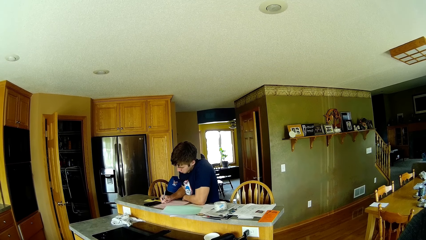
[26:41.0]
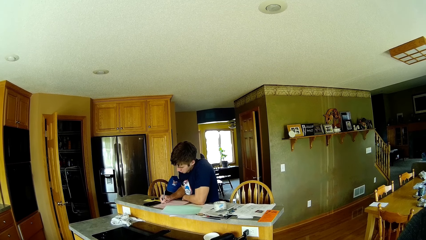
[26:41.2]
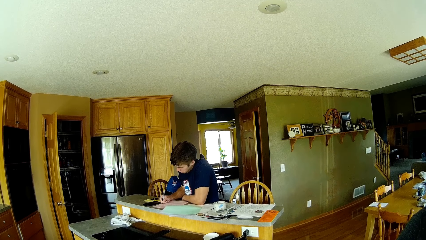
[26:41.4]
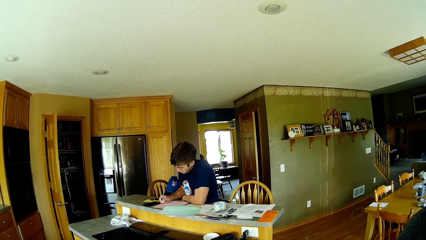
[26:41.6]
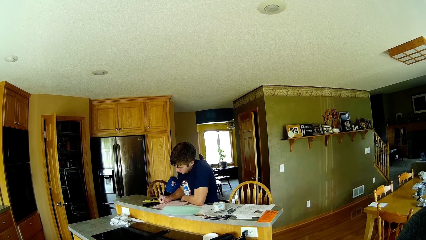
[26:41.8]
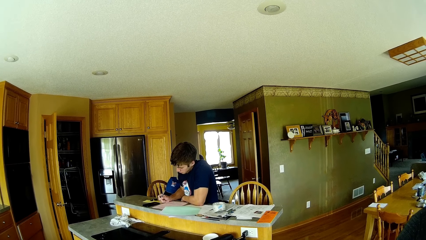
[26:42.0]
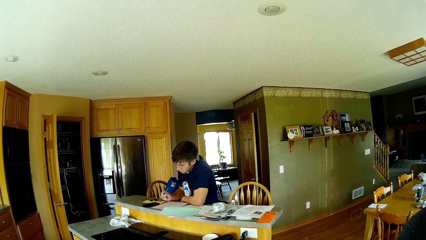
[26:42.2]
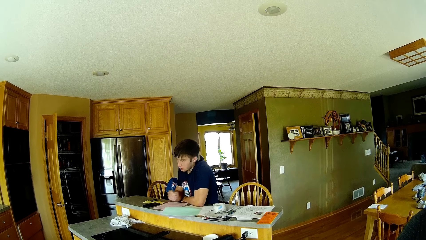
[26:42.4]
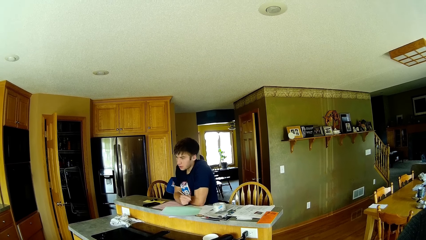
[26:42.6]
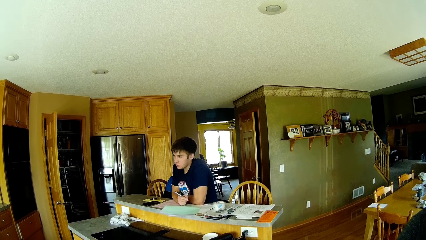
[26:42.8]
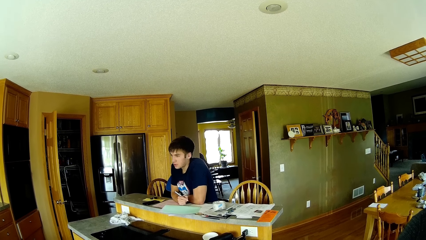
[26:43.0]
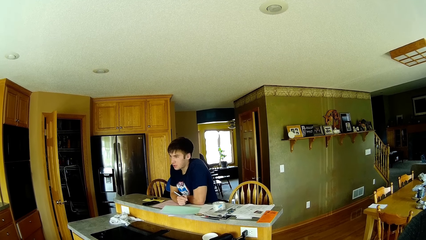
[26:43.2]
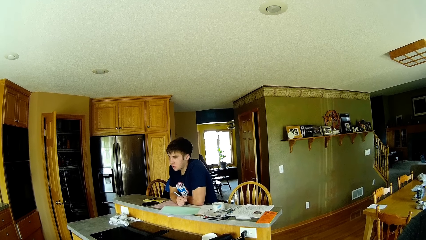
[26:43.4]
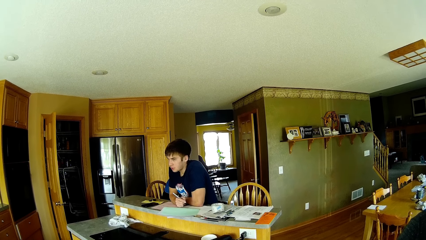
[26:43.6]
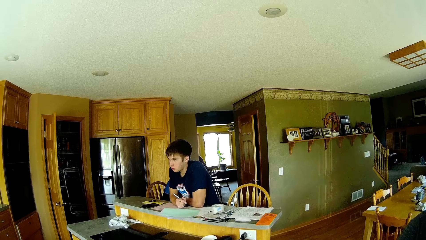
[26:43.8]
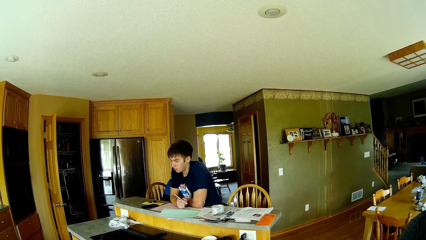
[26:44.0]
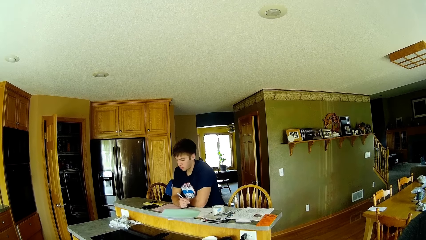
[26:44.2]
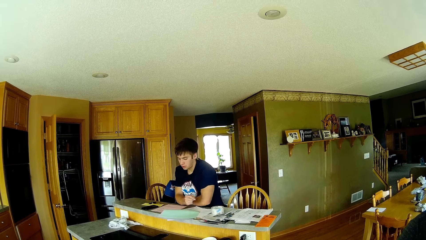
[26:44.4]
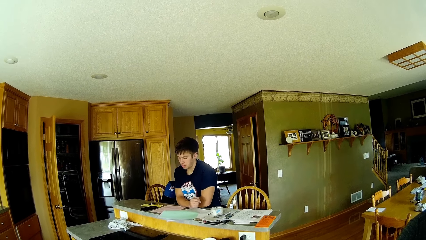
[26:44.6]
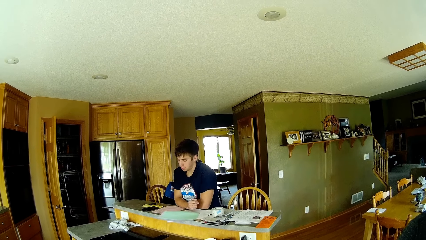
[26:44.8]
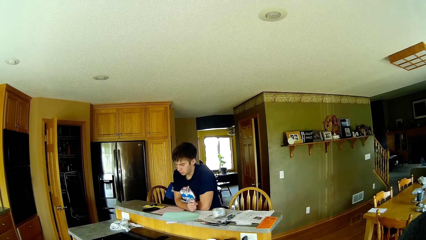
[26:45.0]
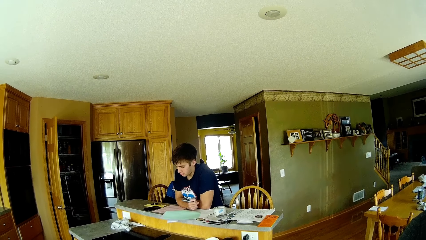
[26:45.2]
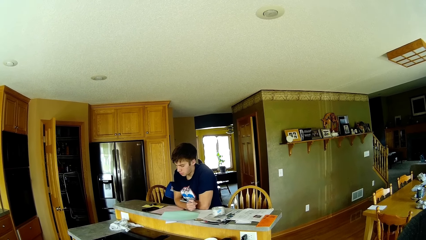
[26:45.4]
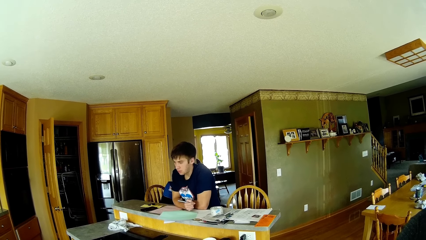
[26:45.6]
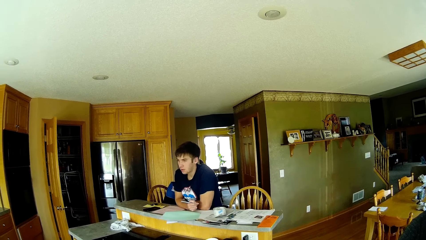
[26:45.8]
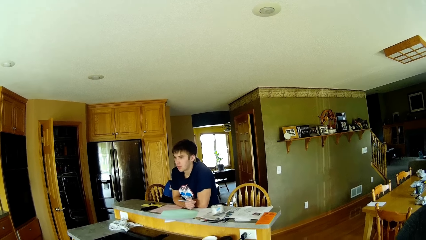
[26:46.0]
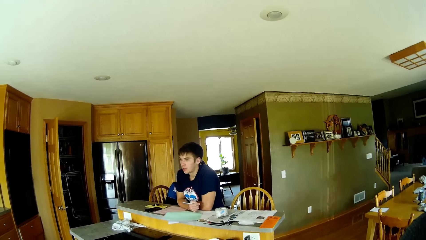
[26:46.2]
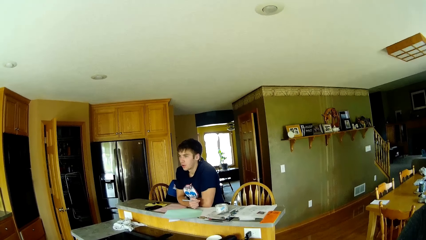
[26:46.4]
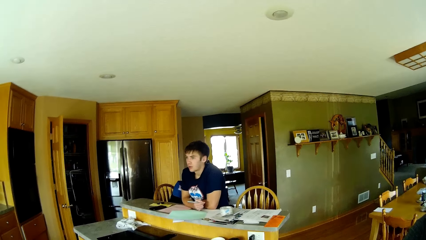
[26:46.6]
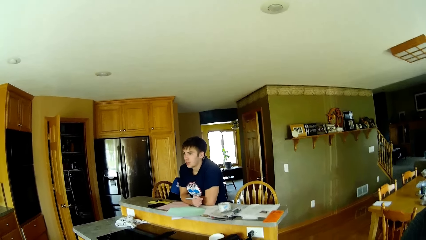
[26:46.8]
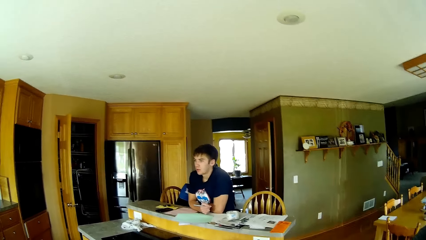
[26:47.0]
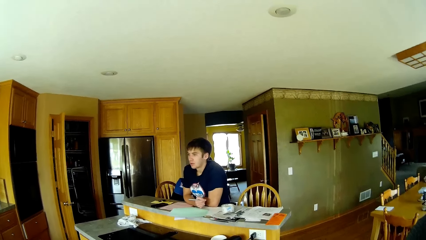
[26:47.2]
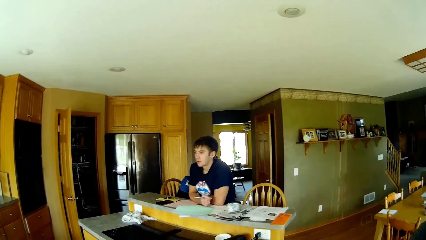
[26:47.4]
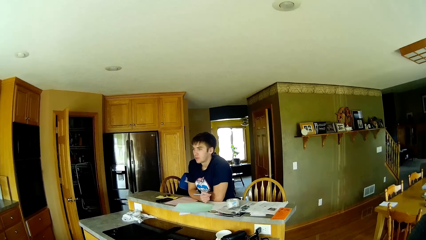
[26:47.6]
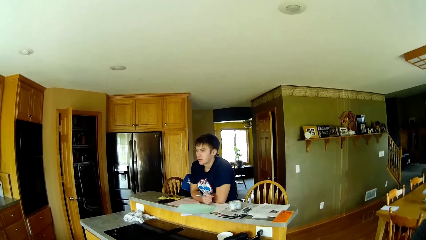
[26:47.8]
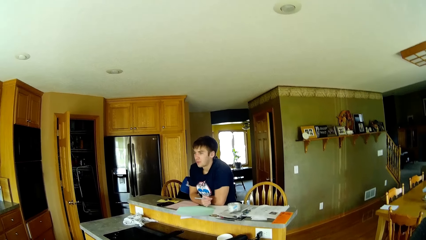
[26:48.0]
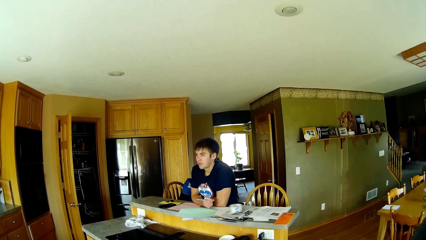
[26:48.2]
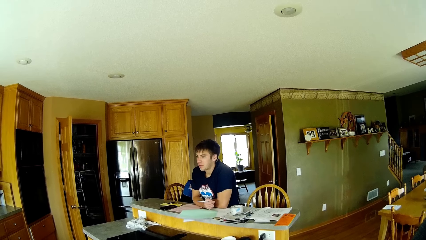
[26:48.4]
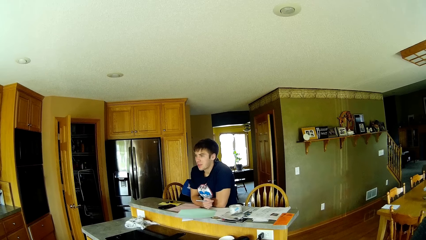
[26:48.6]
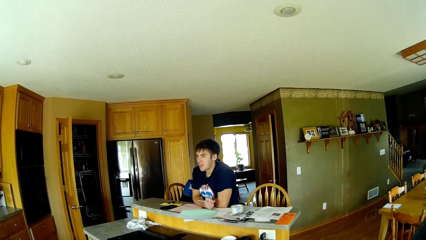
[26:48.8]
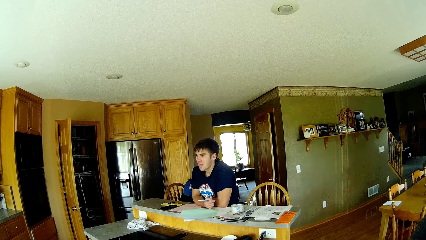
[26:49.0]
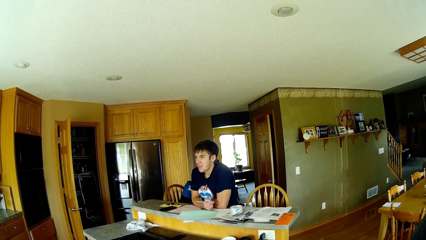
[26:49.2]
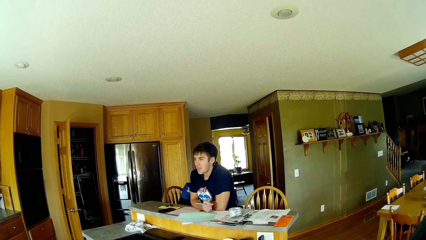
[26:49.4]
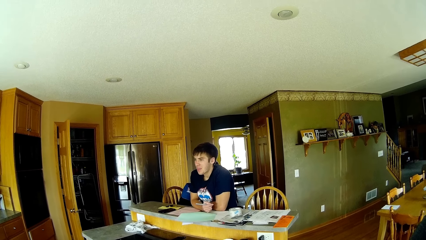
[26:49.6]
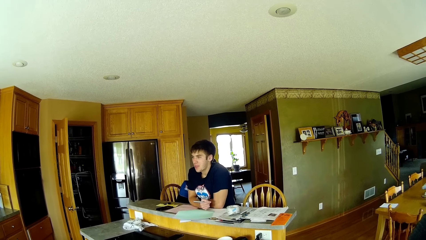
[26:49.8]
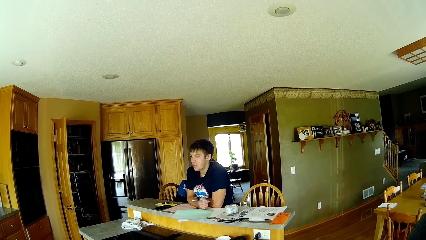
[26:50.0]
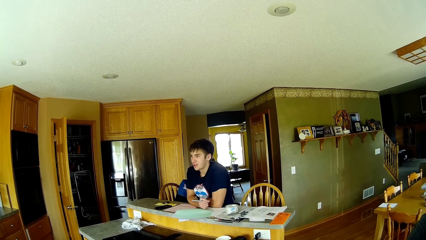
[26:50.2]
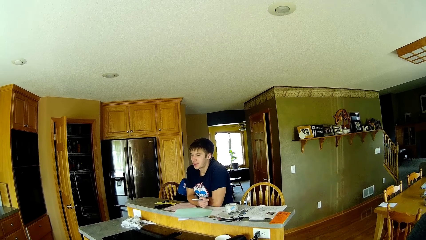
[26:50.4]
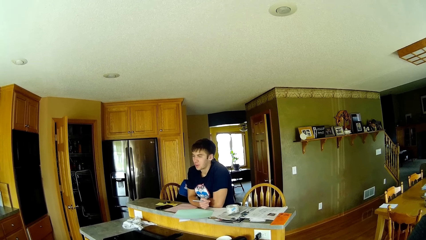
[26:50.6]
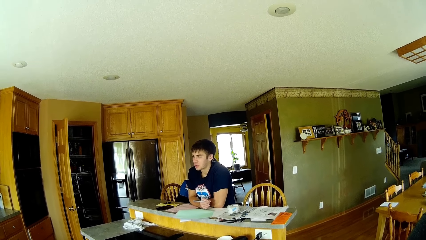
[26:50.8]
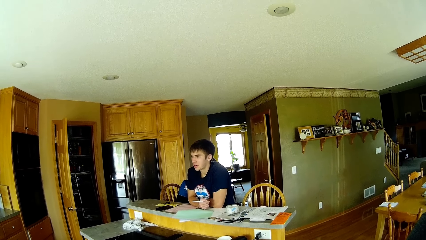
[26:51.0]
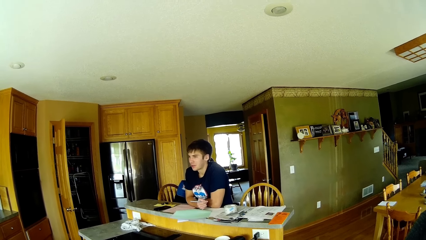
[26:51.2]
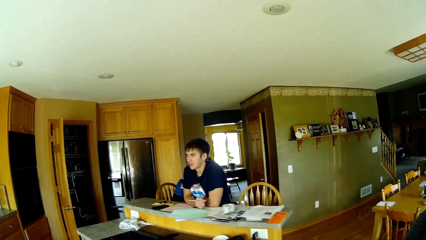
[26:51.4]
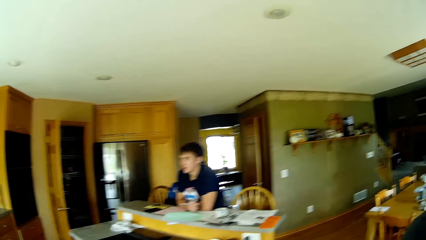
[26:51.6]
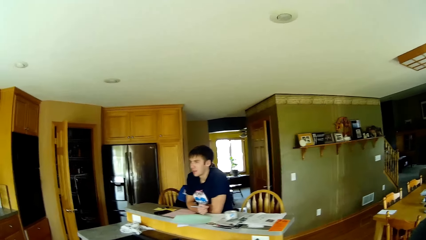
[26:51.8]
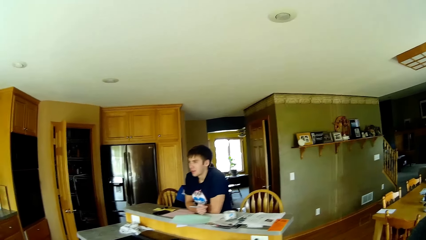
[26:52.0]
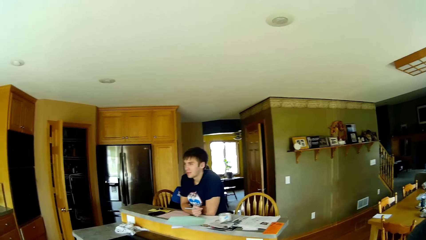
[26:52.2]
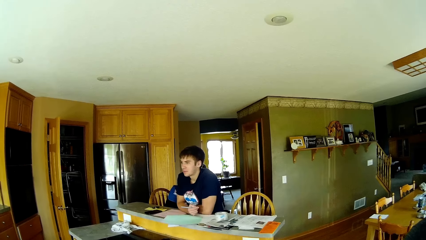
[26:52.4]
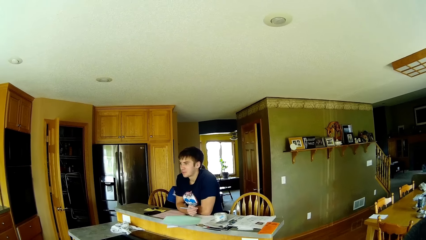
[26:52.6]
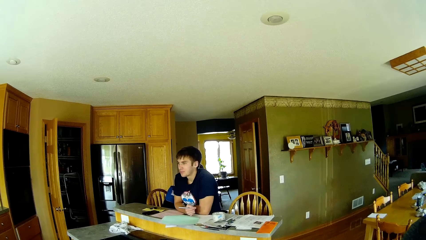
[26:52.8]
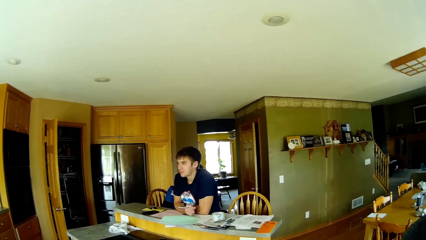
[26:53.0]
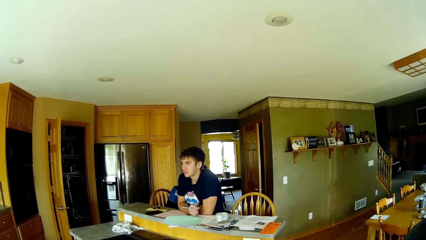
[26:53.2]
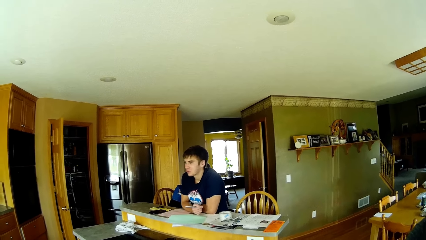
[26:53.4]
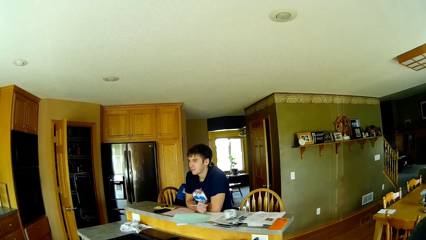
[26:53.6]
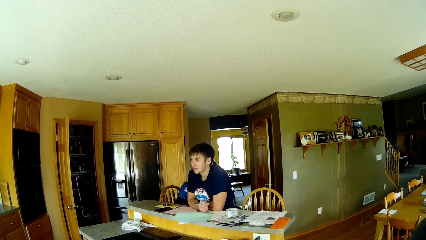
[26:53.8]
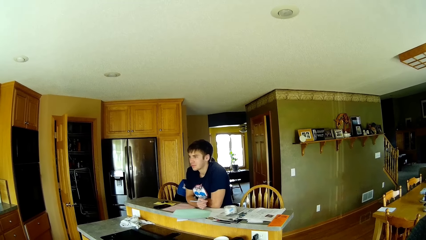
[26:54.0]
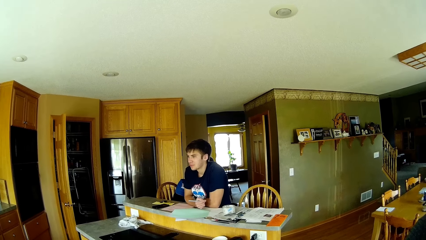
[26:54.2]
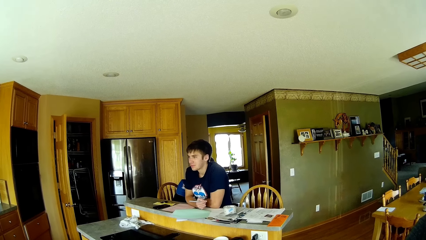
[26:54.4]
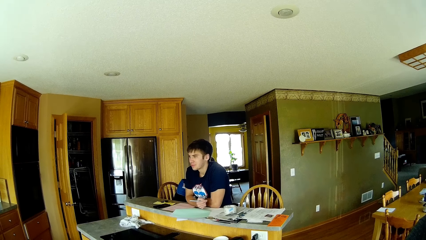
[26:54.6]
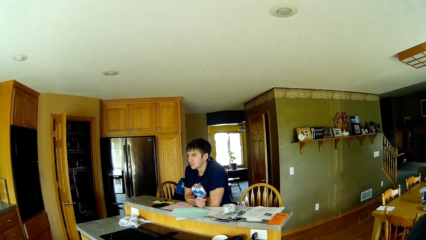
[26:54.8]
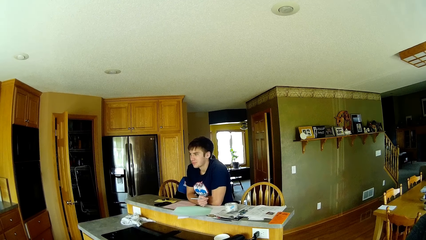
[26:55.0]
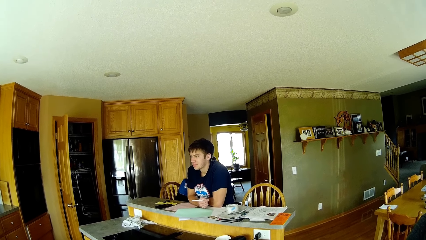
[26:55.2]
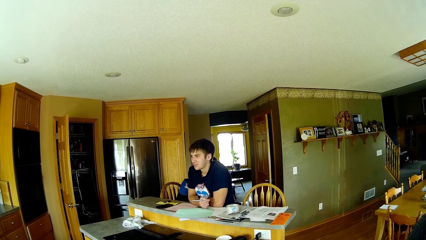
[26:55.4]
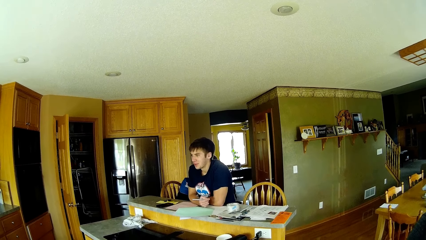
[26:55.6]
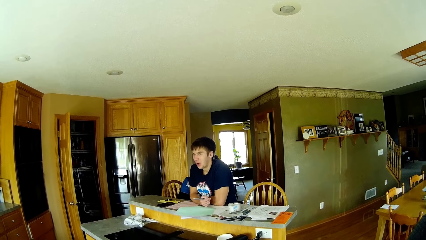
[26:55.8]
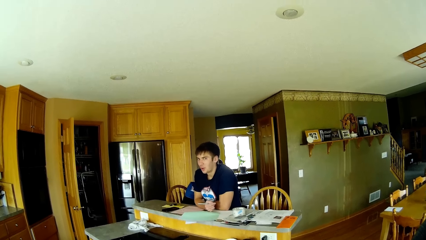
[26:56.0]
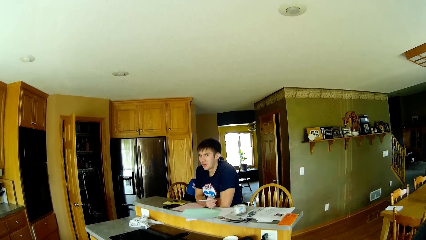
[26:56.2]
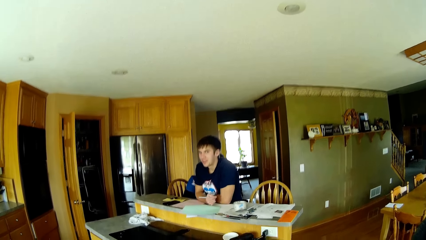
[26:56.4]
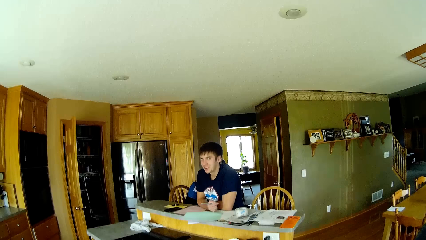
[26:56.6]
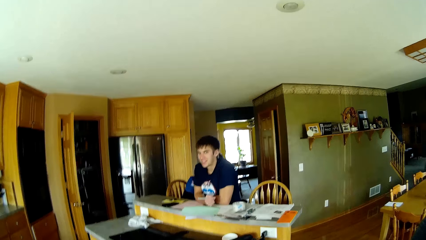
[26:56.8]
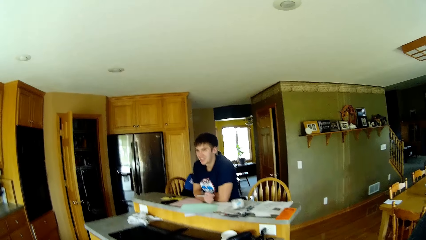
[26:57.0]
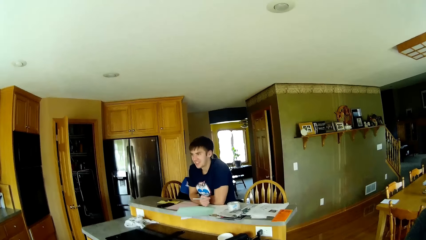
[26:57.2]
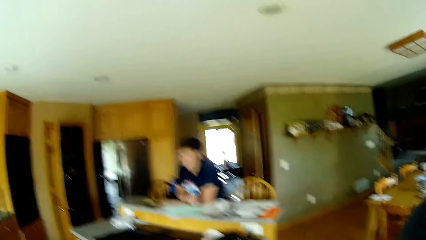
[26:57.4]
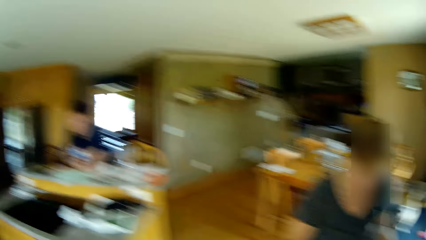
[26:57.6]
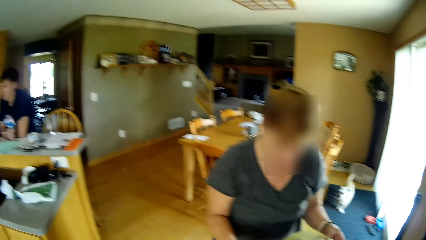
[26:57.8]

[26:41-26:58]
The man converses with the camera wearer. The man holds a pen. The camera wearer dialogues with the man. They converse with the man. The man converses with the camera wearer. The camera wearer converses with the man. The woman converses with the camera wearer.
